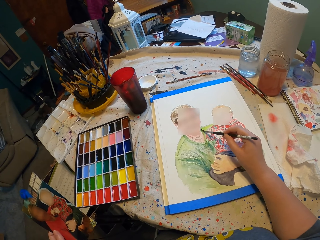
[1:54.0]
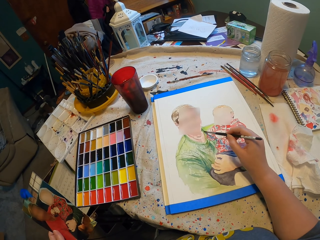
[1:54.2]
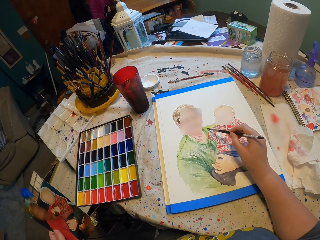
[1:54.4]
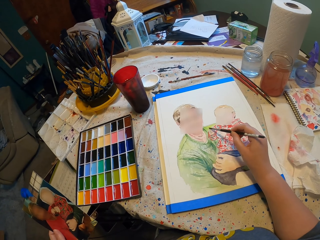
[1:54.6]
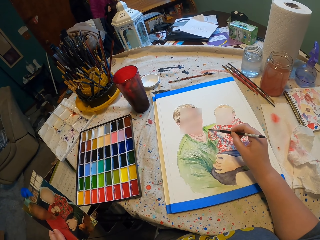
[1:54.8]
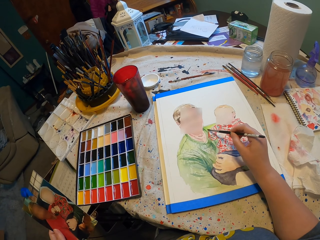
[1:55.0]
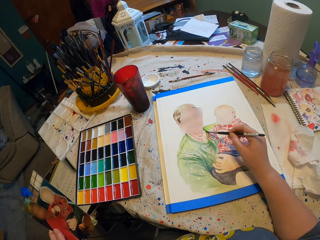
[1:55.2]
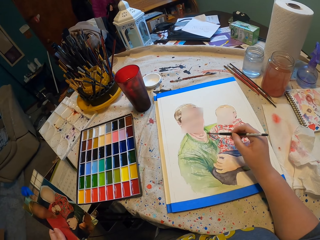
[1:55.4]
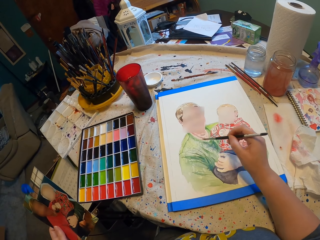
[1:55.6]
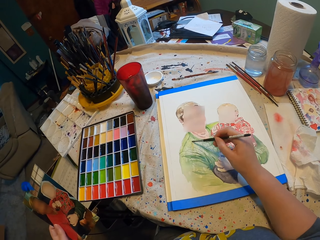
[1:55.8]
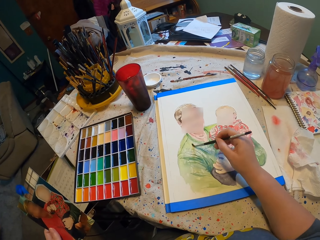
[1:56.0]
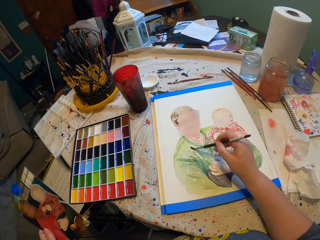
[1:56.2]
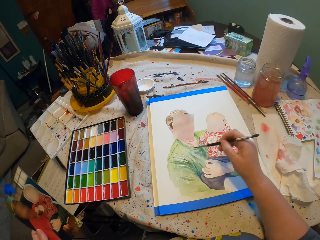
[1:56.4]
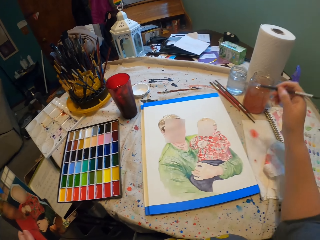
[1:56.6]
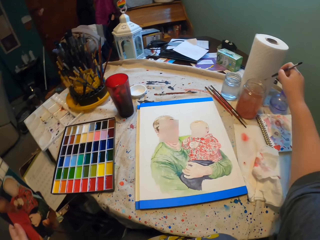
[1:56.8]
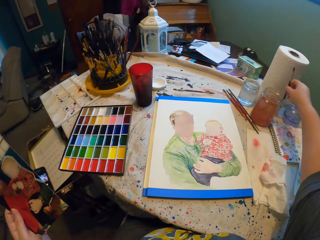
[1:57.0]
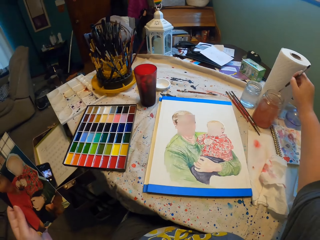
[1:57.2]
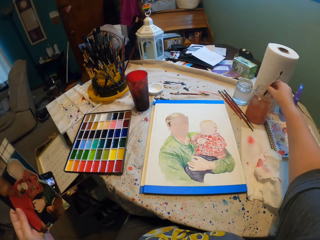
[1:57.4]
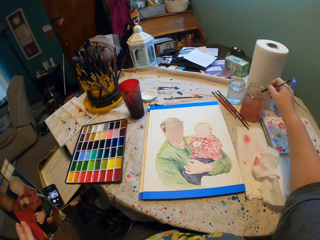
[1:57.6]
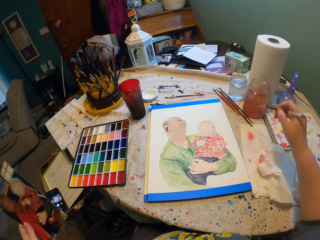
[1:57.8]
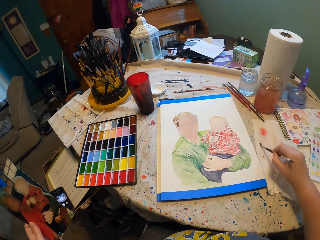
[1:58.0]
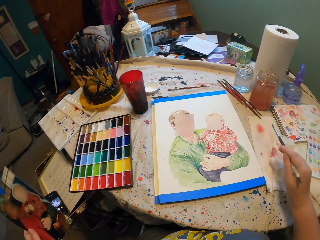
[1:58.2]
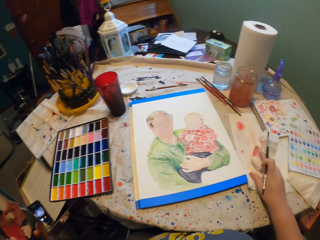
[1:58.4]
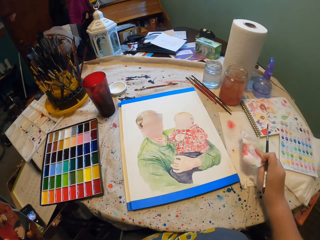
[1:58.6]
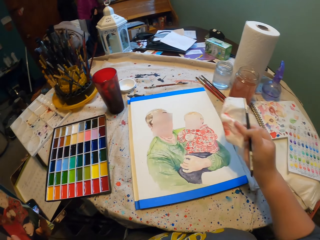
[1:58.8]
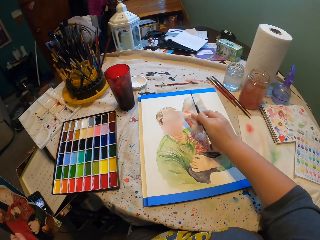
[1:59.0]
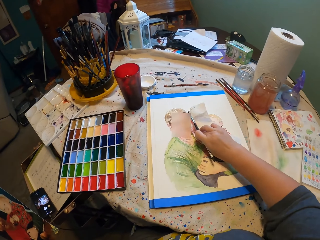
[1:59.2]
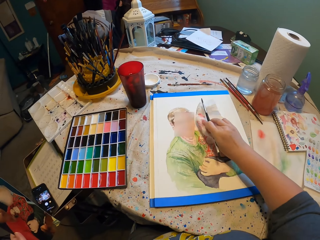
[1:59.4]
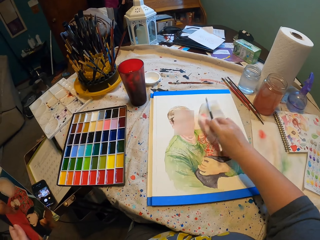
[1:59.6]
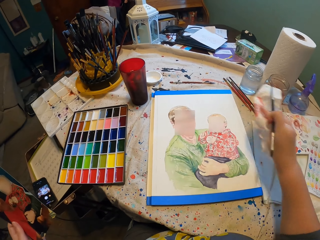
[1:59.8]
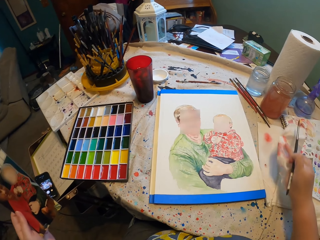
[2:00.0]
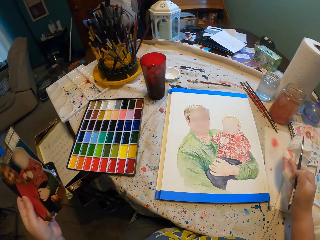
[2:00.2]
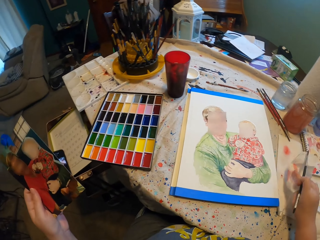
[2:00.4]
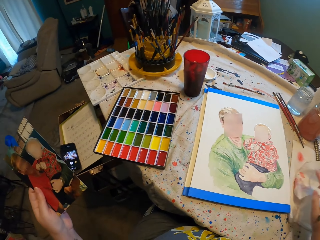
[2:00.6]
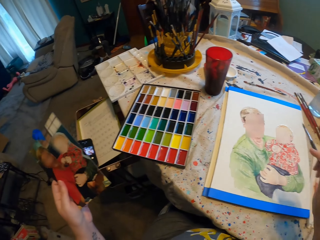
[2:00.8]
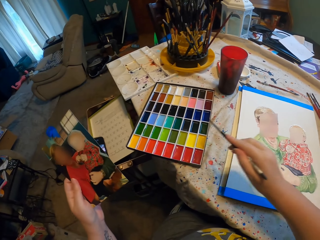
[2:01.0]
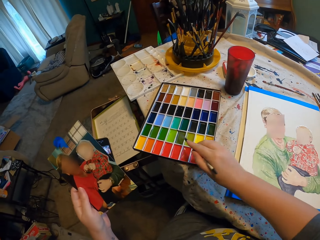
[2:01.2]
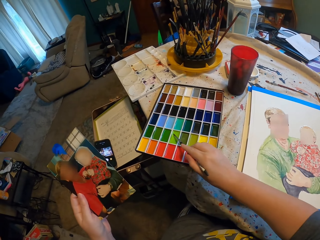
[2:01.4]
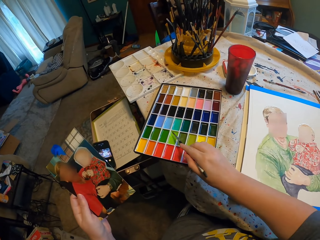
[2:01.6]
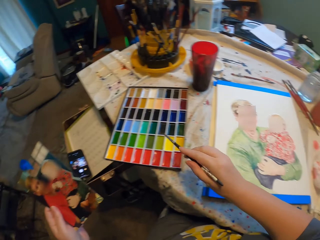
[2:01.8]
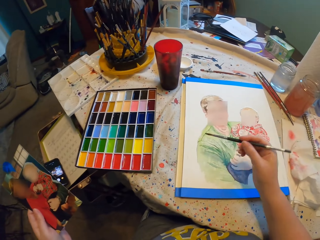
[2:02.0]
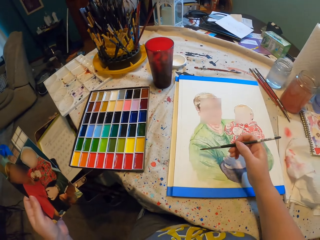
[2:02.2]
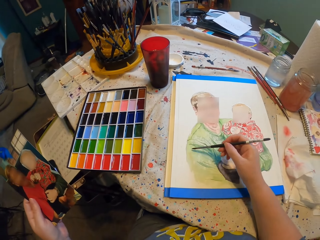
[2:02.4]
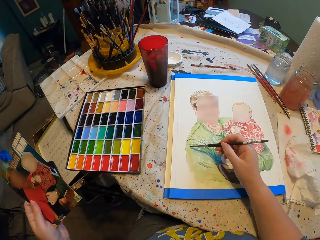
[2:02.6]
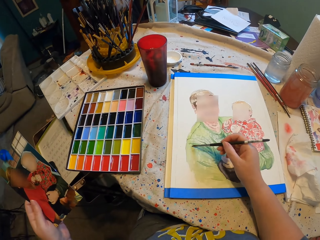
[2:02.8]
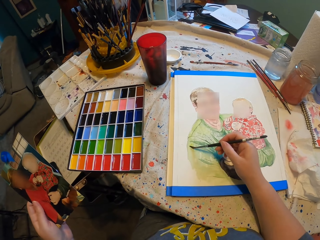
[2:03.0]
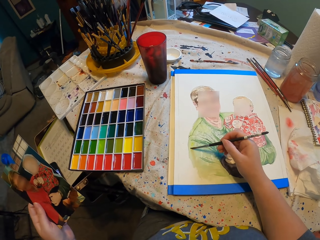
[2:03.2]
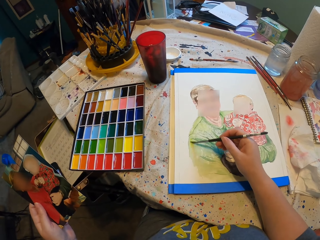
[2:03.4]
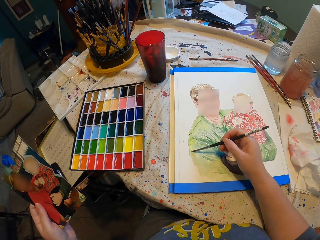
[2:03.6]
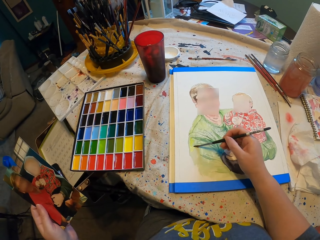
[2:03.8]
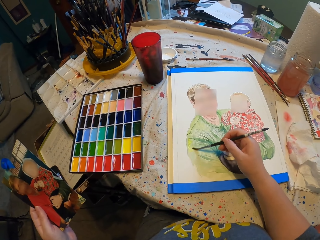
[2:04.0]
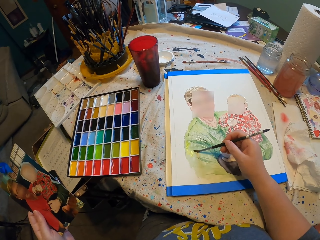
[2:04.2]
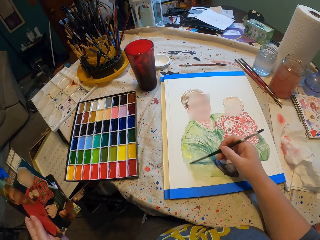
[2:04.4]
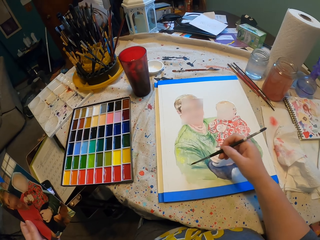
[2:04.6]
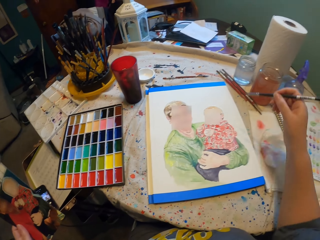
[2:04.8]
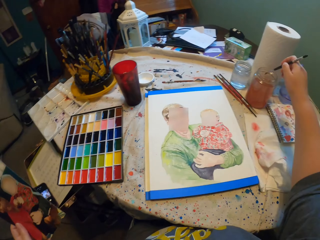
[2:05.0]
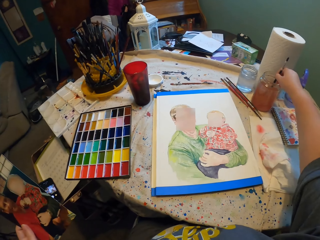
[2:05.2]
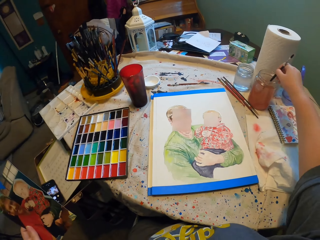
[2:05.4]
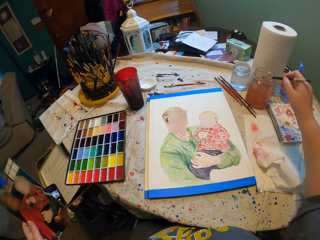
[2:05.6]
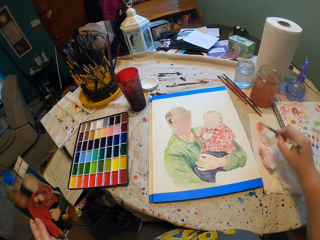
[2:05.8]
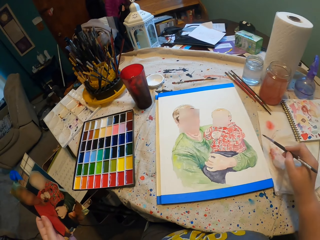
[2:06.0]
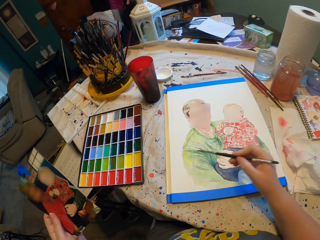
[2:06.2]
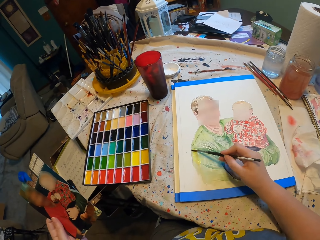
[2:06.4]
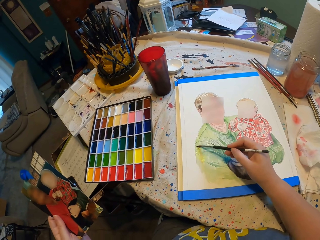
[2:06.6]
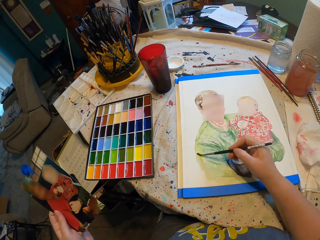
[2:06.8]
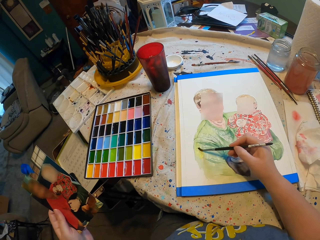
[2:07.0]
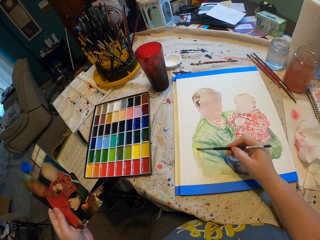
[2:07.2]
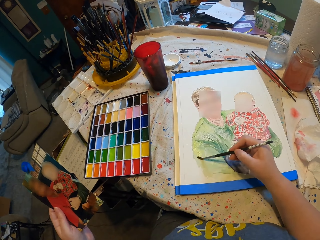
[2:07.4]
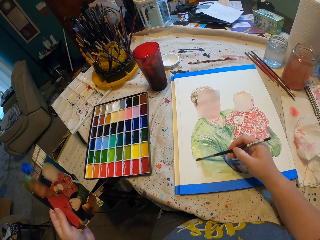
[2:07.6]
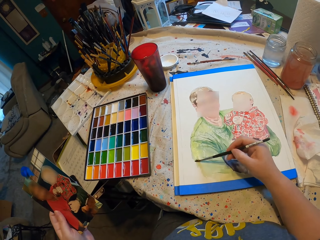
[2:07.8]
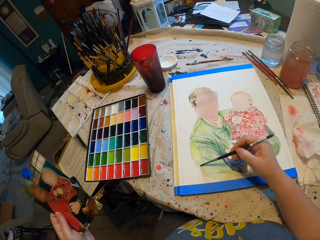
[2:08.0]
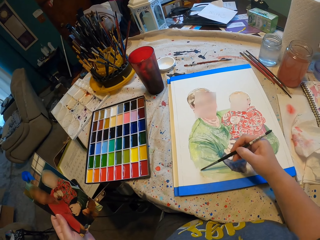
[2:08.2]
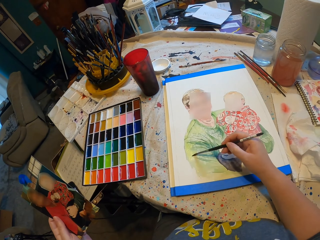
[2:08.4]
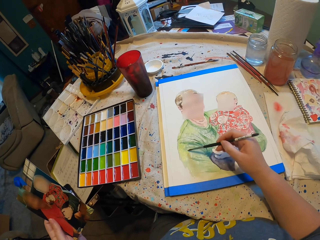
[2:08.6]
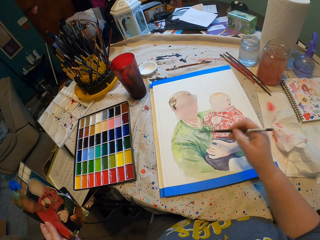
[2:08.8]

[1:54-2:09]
The camera wearer dips the paint brush in water. They wipe the paint brush. They pick up a paper towel. They wipe the paint. They drop the paper tissue. They dip the paint brush in paint. They paint. They dip the paint brush in water. They wipe the paint brush. They paint.

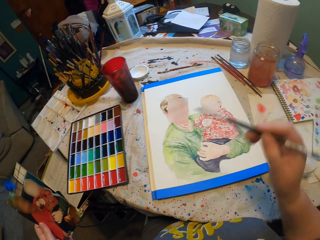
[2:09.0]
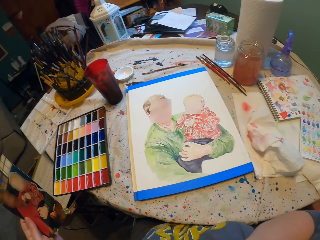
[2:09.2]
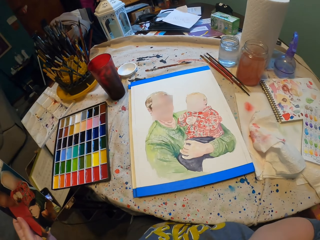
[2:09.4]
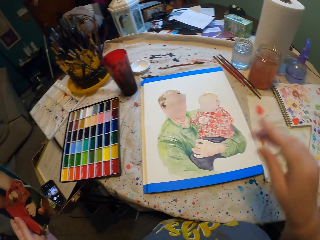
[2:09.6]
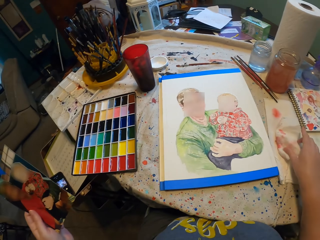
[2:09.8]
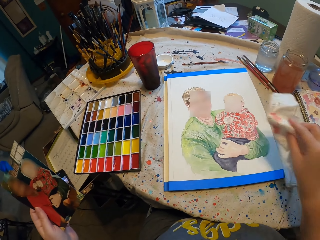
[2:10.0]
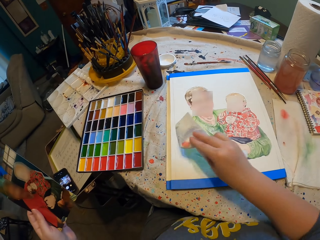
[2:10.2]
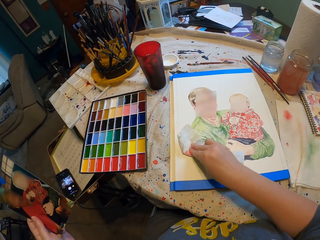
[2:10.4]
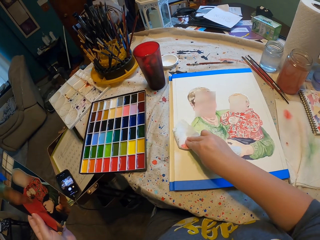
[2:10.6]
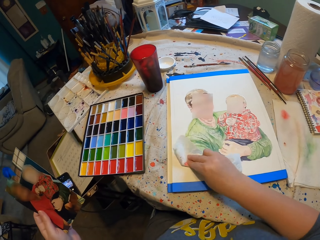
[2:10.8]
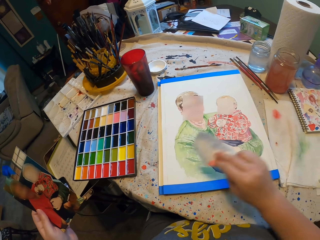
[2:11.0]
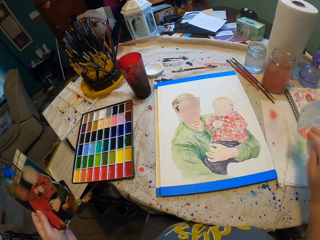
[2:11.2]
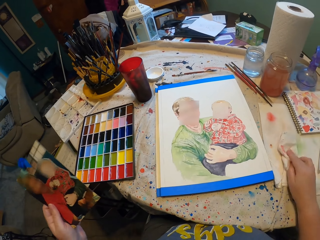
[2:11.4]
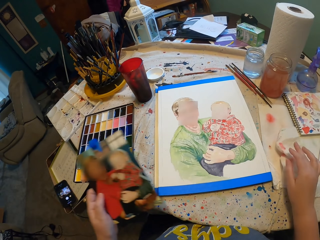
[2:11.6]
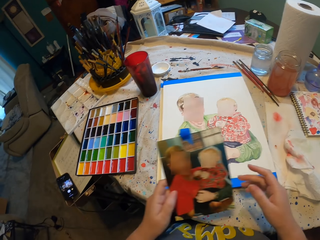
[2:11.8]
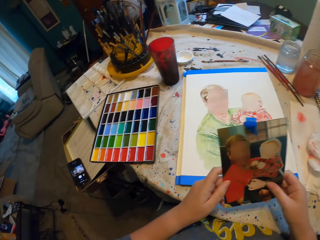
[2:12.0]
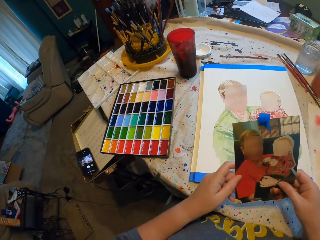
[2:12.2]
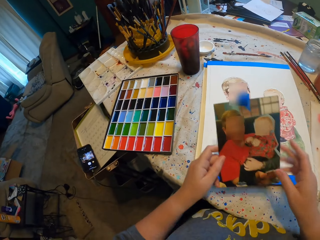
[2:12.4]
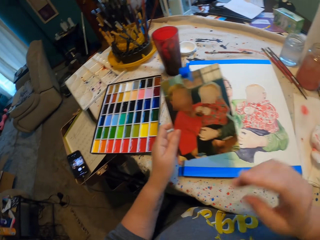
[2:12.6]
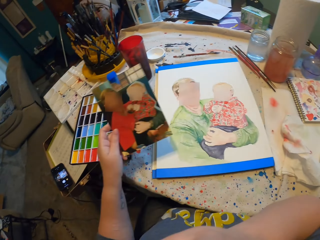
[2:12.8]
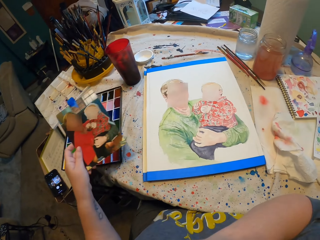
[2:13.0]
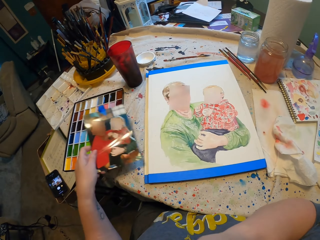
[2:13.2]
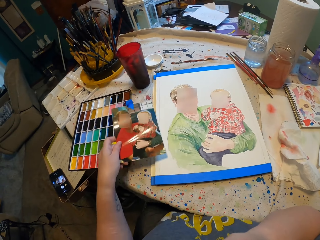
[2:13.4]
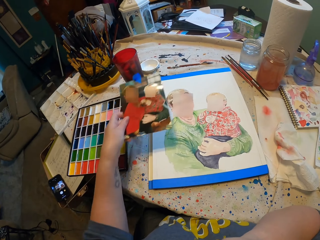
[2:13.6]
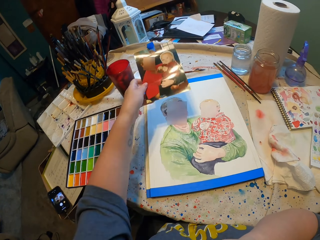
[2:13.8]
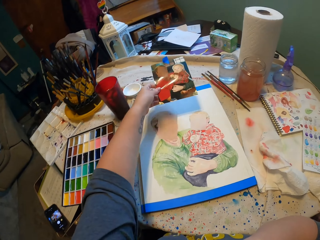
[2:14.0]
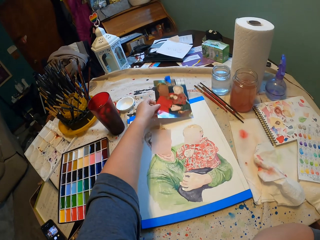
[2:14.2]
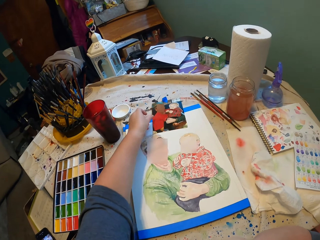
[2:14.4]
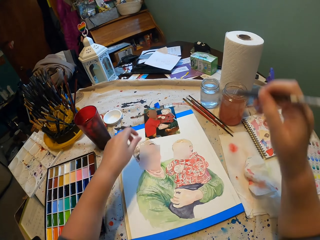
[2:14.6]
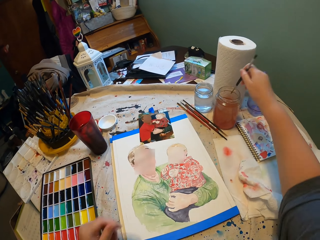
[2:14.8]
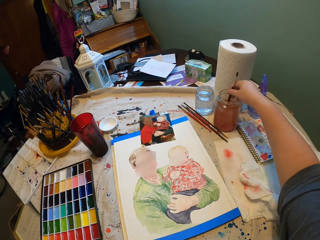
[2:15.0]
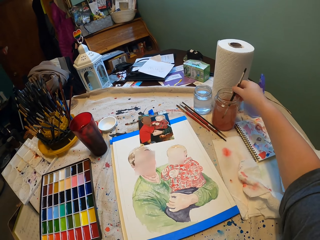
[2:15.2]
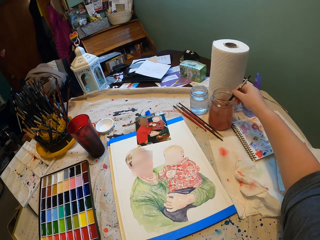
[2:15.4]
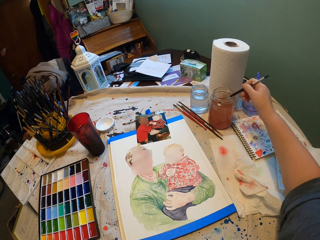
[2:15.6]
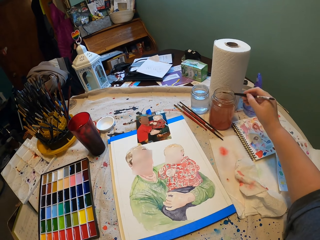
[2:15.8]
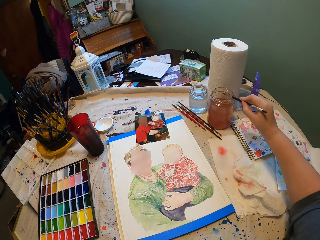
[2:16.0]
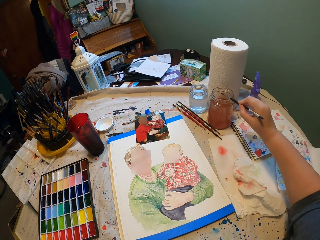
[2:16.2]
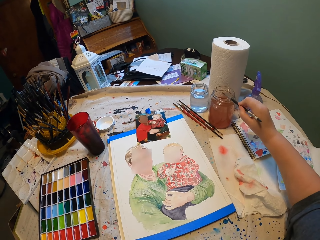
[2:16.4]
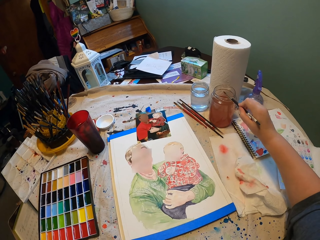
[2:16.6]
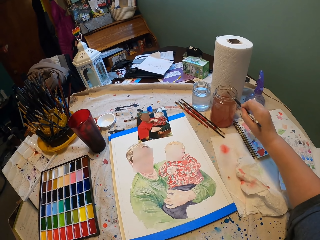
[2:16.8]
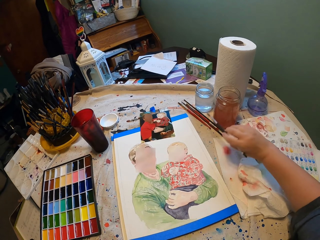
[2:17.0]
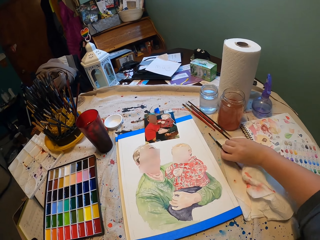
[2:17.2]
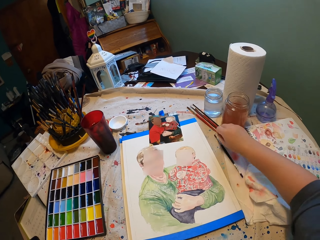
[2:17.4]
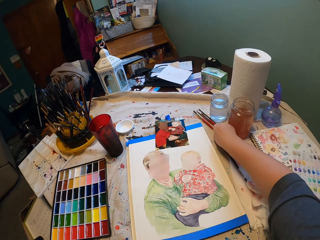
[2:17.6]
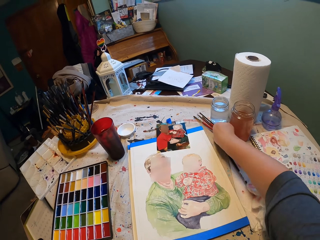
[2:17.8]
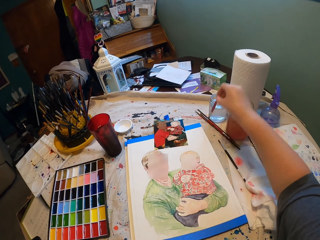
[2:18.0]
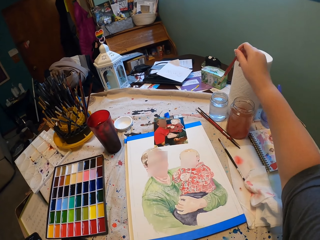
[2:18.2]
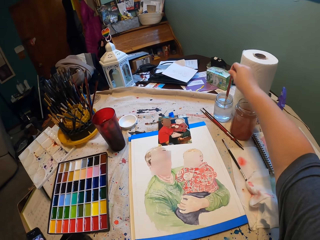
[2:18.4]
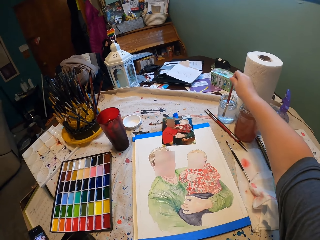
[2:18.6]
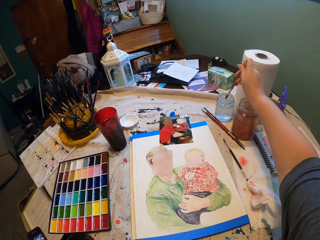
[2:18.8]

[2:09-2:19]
The camera wearer picks up a paper tissue. He wipes the paint. He drops the paper tissue. He holds a photo with both hands. He drops the picture in his hand down. He dips a paint brush in water. He shakes the paintbrush. He drops the paint brush. He picks up the paint brush. He dips the paint brush in water.
